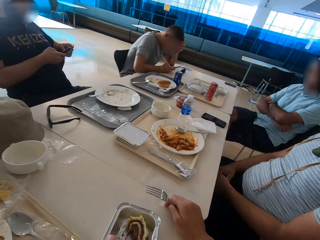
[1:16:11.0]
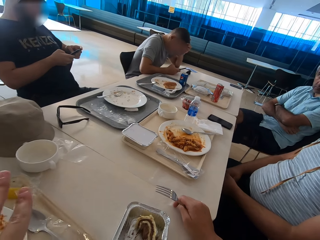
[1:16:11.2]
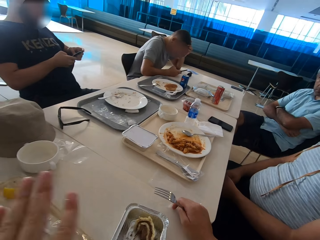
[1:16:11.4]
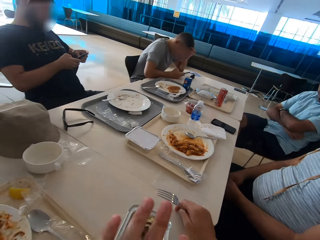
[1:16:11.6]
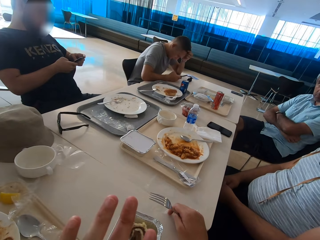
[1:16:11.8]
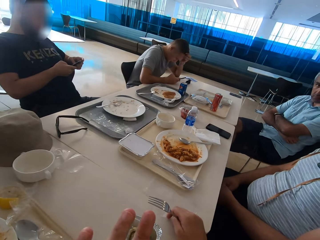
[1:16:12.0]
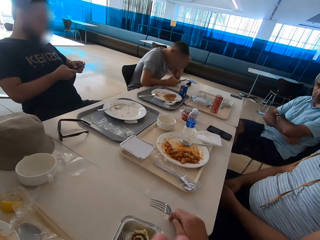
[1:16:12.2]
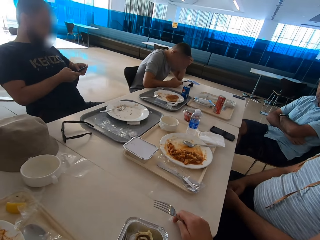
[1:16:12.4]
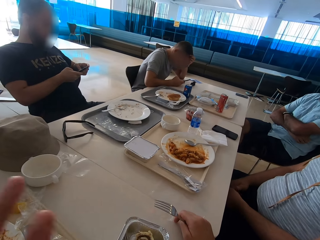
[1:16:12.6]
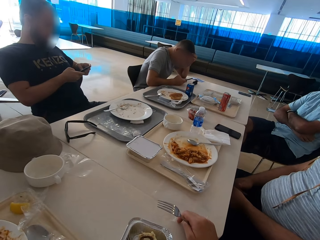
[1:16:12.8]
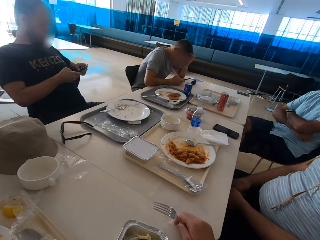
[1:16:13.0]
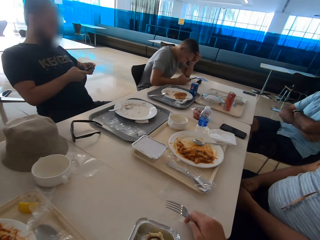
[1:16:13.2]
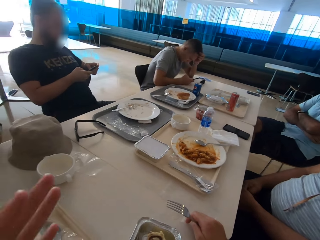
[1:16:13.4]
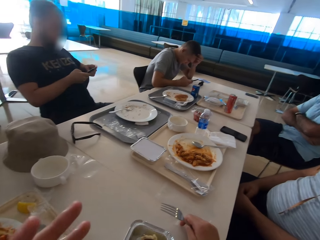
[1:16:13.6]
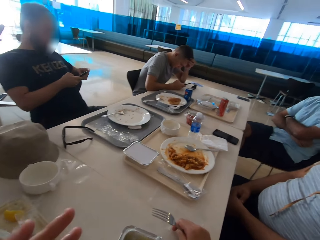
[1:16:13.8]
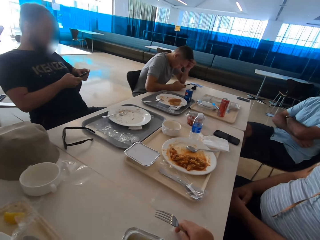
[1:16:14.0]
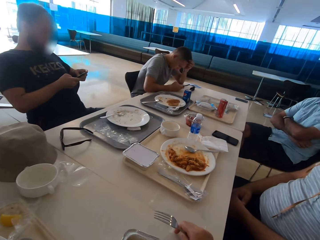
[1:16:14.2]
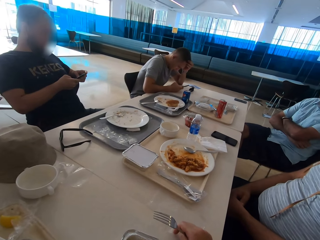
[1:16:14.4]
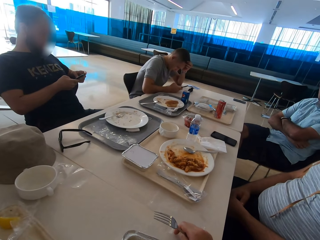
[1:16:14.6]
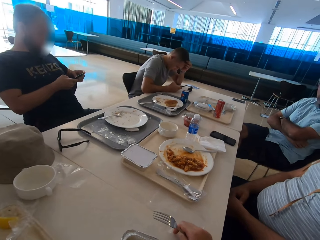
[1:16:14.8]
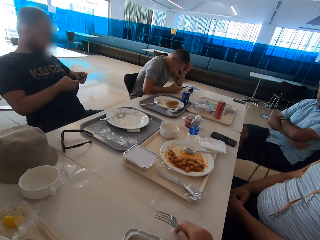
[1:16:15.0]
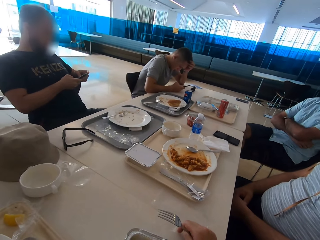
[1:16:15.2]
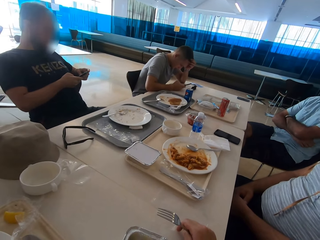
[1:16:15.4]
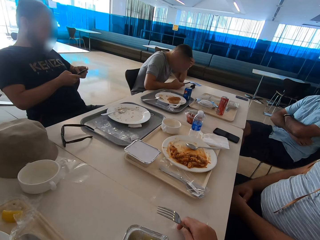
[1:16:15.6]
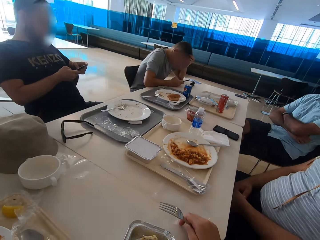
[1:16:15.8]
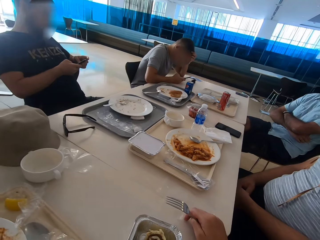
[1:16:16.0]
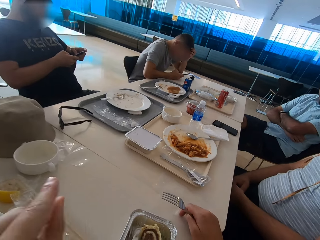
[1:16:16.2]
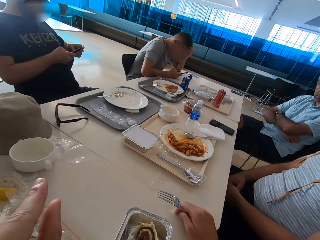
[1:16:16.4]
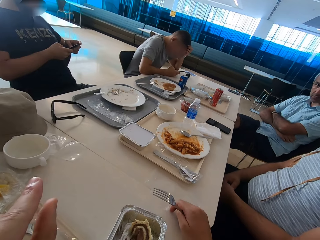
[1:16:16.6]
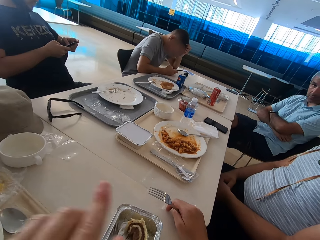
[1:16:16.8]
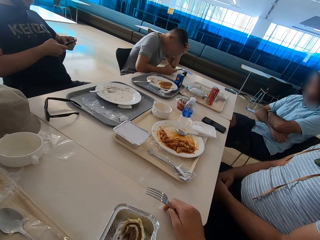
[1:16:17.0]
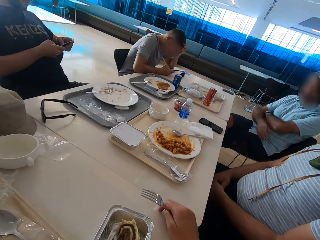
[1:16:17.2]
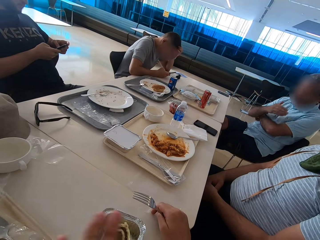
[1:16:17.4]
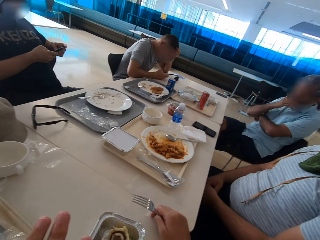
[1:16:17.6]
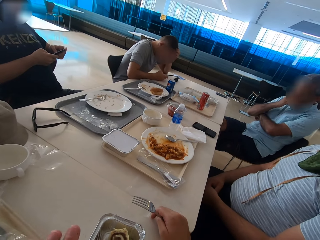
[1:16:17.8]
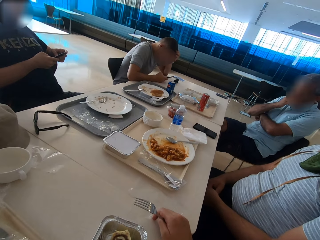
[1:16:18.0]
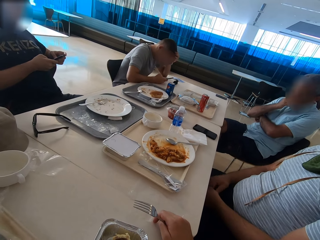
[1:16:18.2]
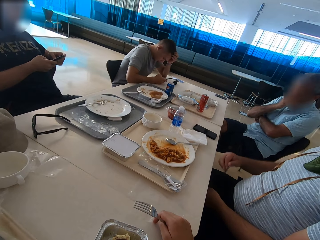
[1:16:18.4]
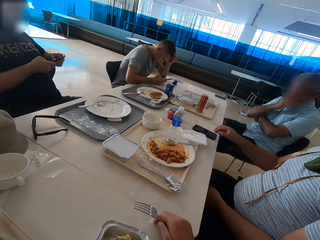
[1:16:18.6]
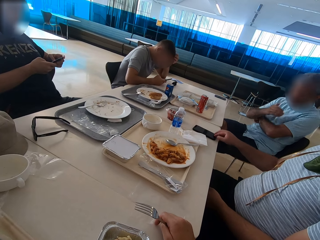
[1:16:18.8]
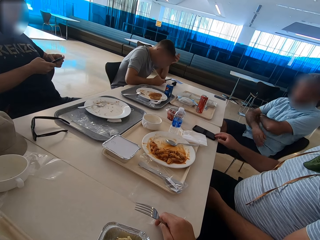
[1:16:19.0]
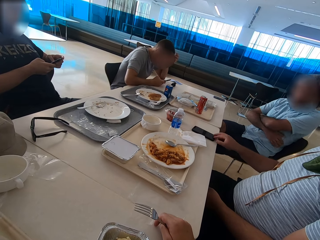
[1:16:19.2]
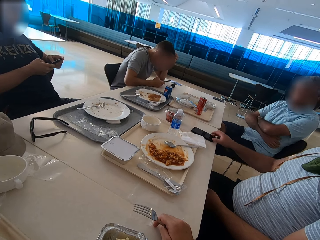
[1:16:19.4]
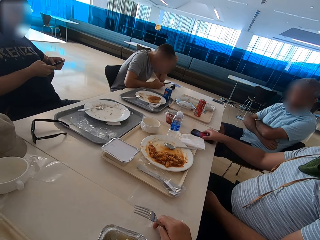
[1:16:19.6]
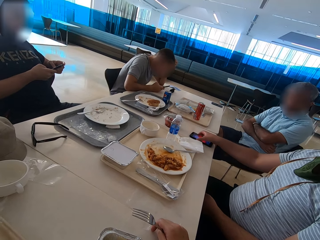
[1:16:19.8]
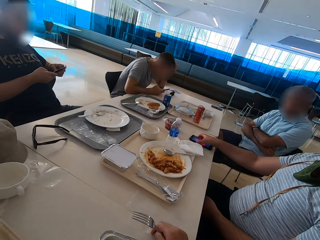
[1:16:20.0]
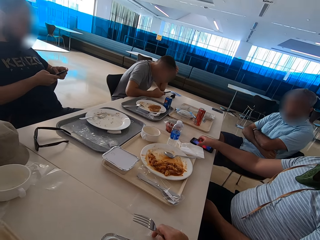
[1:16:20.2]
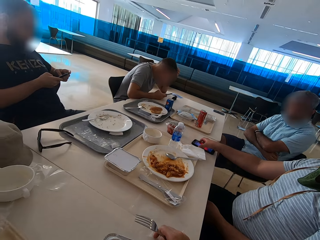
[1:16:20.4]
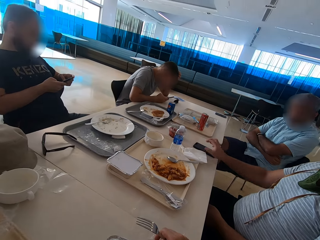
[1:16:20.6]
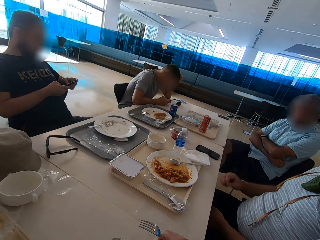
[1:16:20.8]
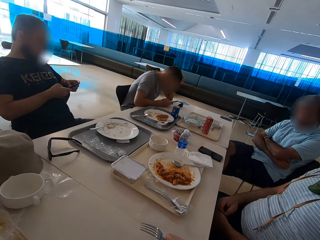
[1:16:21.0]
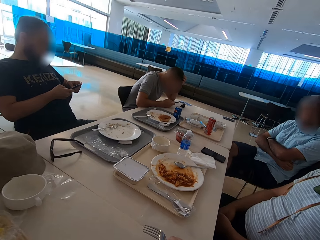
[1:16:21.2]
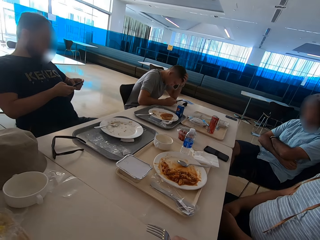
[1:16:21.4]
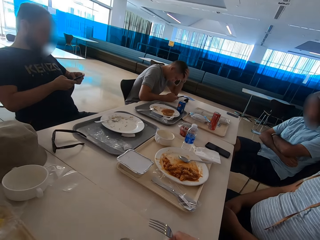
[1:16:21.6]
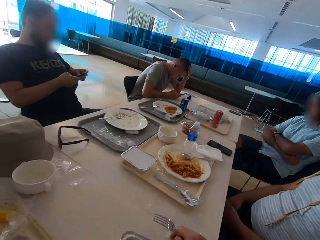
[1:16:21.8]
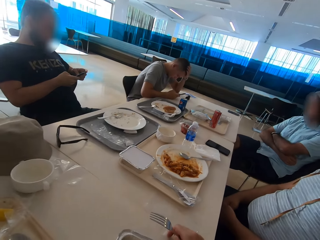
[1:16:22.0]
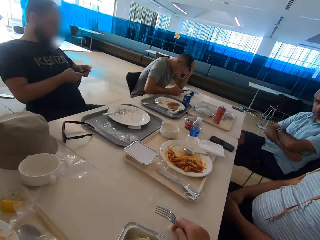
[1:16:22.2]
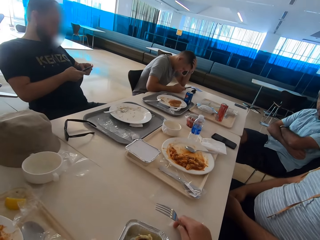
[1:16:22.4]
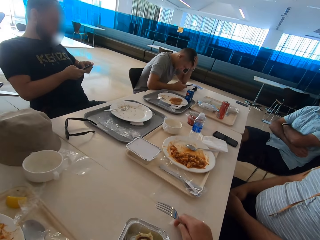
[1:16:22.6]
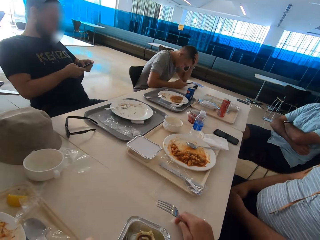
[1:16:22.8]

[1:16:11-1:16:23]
The camera wearer gestures with the left hand. A man moves his fingers. The camera wearer looks around. They use gestures. Another man touches his face. The camera wearer looks around. The first man touches the mobile phone on the table. The other man crosses his hands. The first man presses the home button of the phone and switches the phone off. The first man lowers his hand.

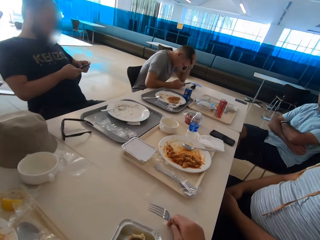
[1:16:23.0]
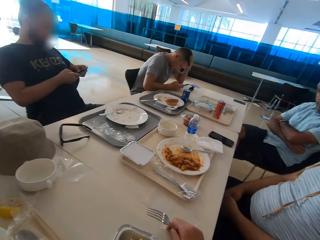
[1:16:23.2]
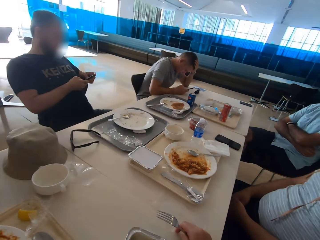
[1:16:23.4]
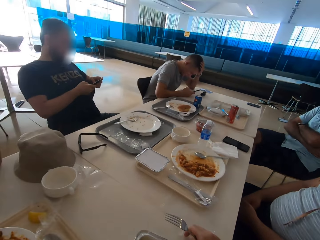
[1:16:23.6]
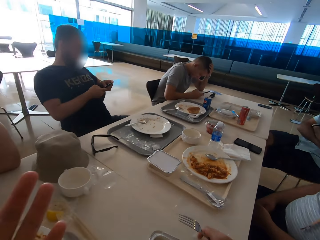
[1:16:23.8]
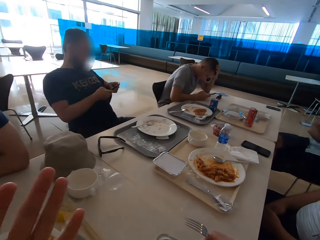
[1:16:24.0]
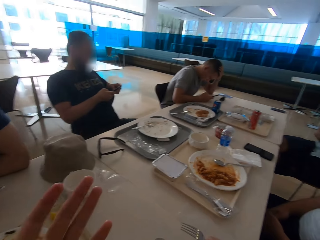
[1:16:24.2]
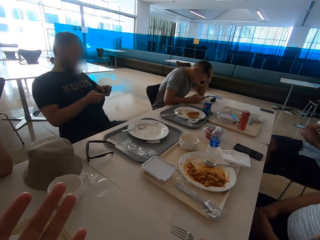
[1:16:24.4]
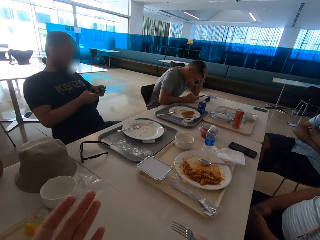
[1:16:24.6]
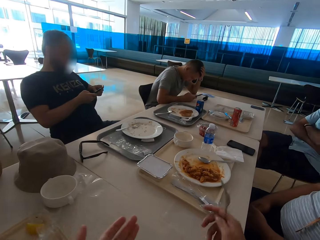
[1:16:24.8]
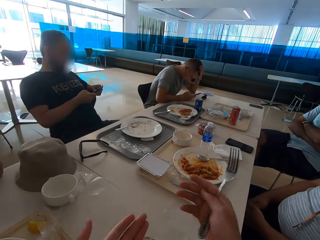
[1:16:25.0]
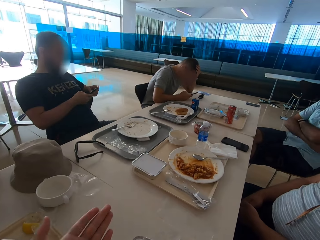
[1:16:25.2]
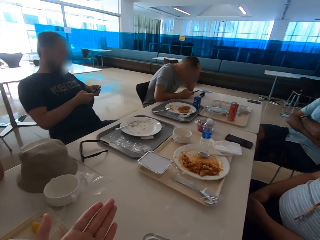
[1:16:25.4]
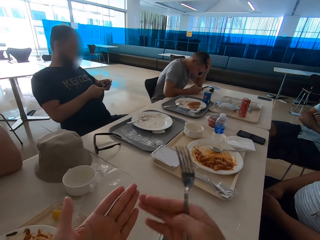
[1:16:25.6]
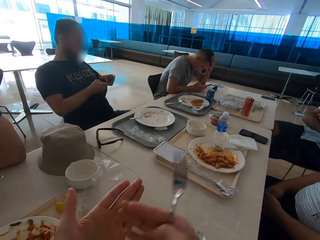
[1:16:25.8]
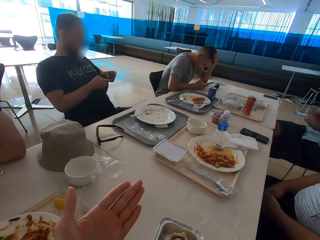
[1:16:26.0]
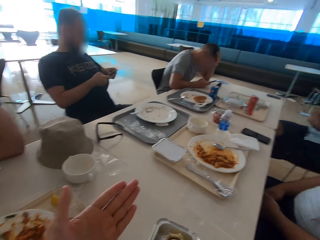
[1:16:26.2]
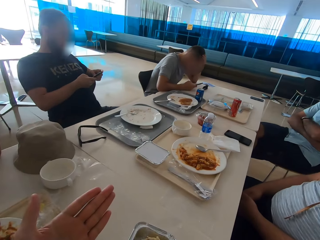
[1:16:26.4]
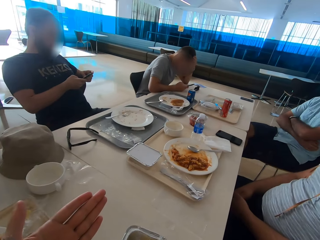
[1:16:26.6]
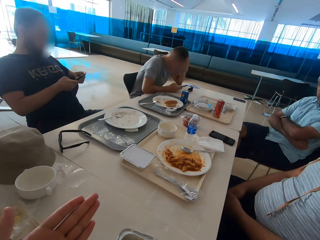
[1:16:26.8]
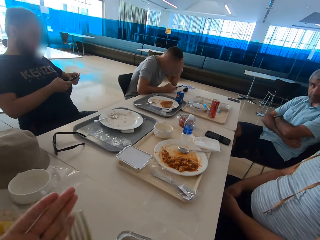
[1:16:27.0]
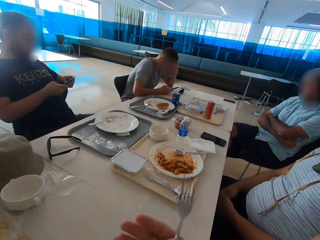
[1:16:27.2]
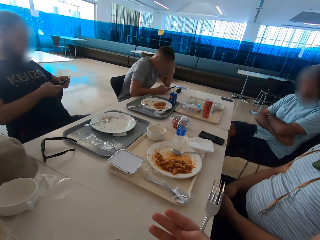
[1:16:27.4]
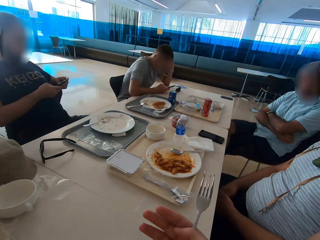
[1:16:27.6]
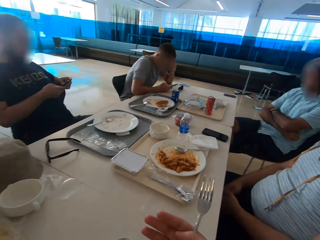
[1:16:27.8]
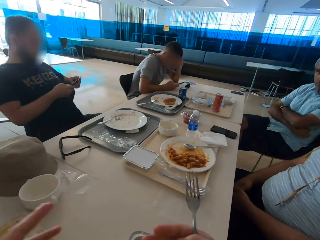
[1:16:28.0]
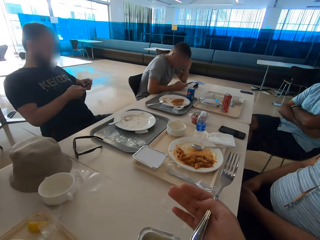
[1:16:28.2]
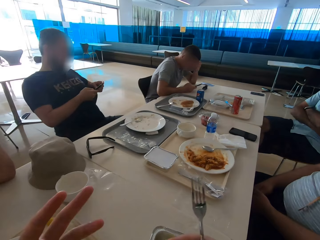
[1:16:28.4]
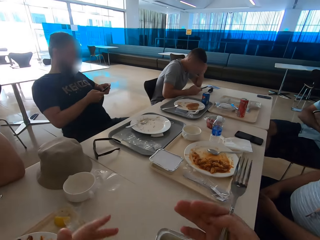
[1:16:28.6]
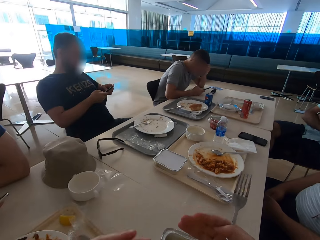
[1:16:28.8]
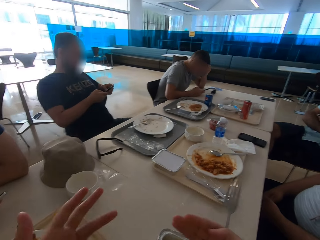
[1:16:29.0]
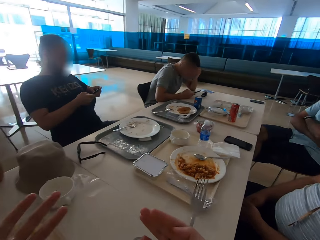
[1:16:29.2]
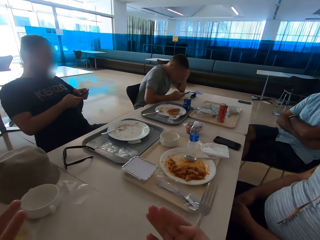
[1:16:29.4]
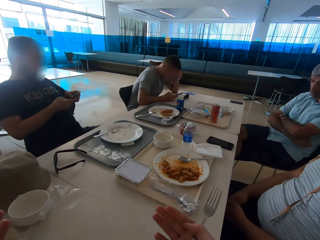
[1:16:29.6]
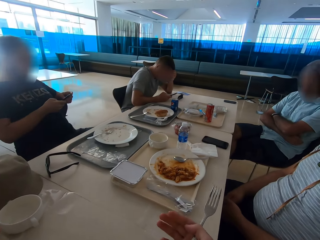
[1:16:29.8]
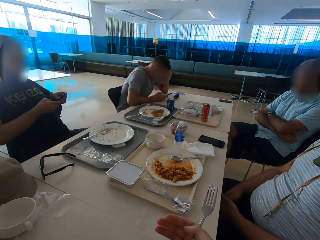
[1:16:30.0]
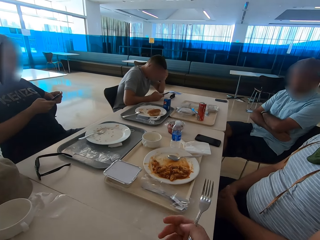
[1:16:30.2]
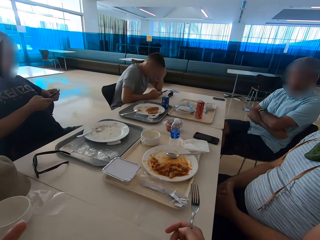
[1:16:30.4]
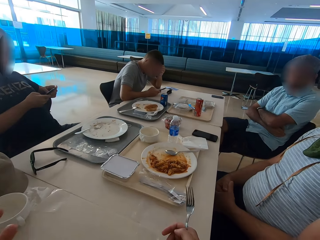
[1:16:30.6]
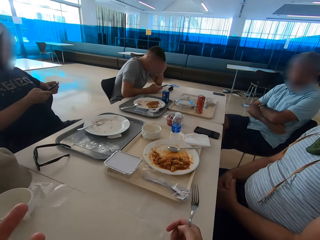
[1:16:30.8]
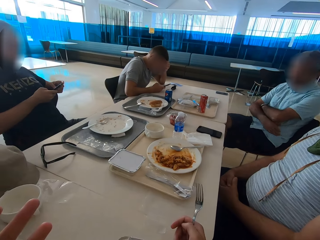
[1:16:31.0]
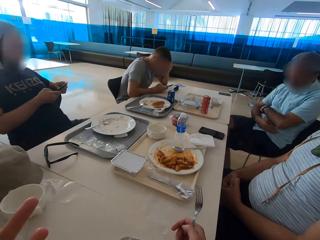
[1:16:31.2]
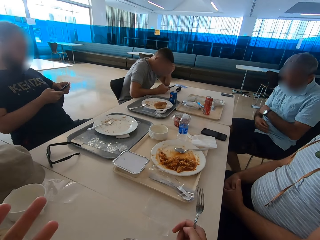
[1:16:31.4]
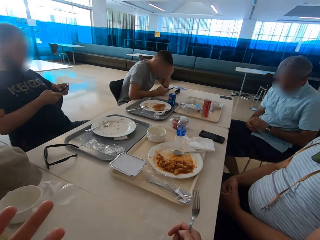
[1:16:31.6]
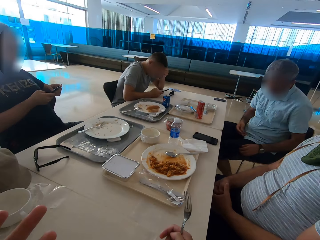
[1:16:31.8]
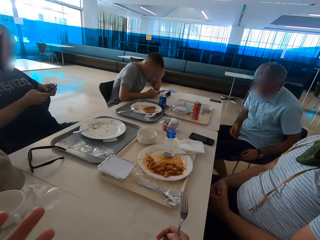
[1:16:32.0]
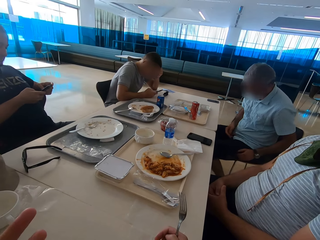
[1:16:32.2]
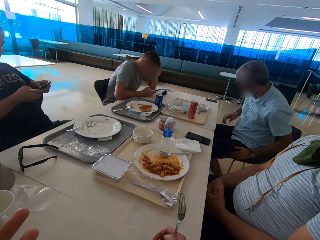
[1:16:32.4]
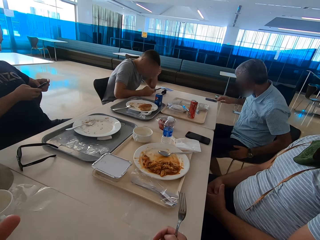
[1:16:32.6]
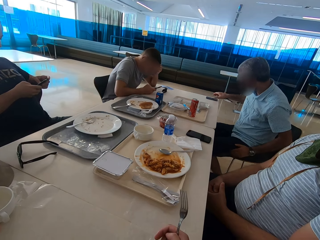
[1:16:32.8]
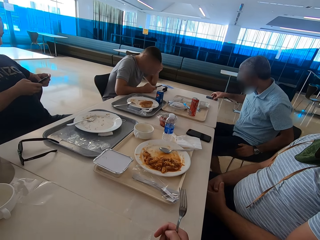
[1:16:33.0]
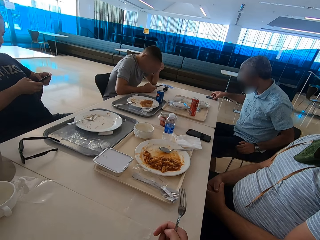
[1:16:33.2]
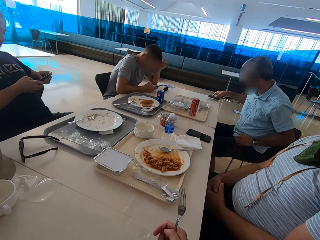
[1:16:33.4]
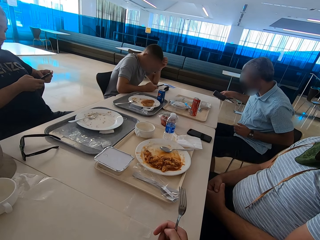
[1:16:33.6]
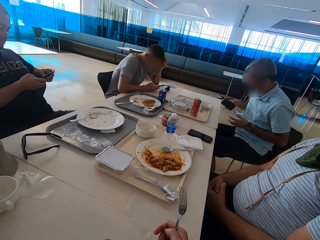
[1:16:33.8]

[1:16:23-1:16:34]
A man sits close to another man. The camera wearer uses gestures. The first man sits close to the other man. He sits close to the other man again. Another man scratches his hand. Another man moves around and takes his phone from the table.
